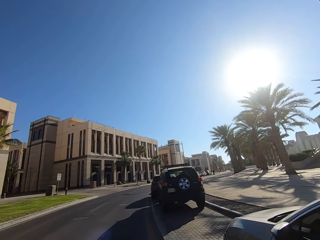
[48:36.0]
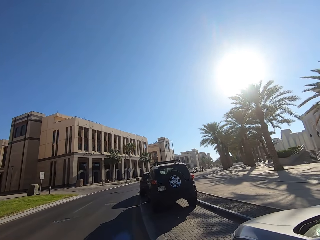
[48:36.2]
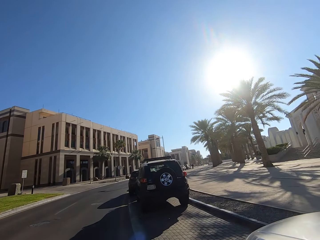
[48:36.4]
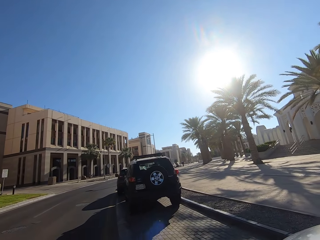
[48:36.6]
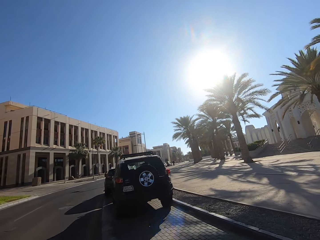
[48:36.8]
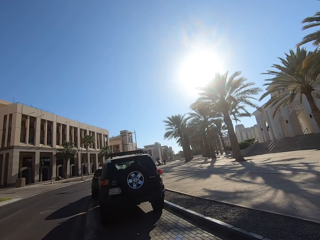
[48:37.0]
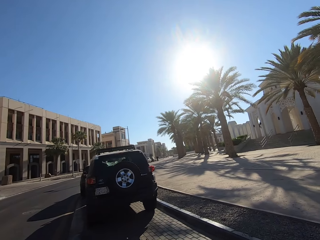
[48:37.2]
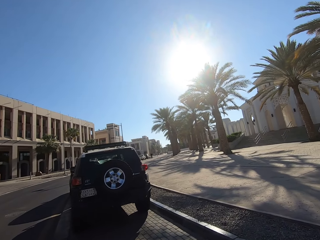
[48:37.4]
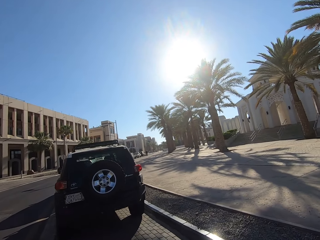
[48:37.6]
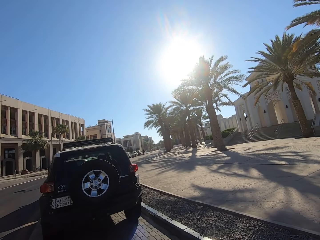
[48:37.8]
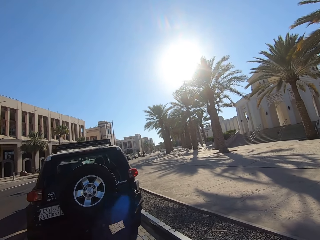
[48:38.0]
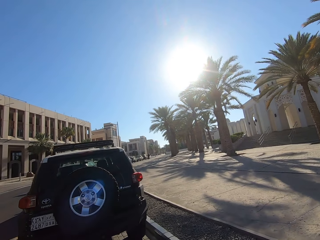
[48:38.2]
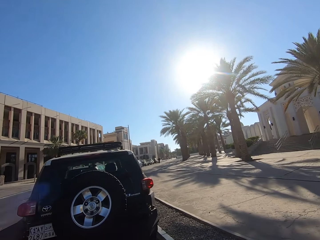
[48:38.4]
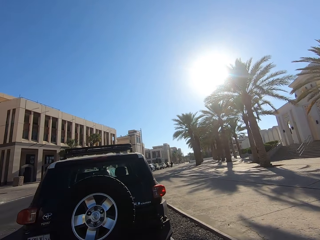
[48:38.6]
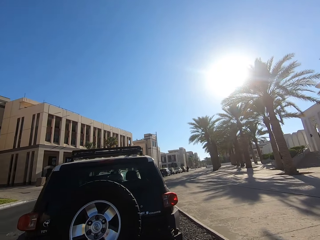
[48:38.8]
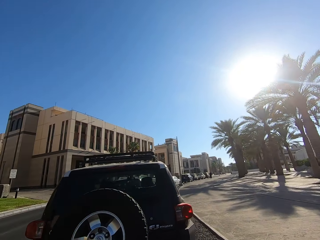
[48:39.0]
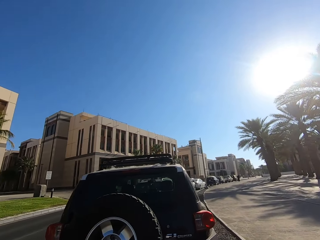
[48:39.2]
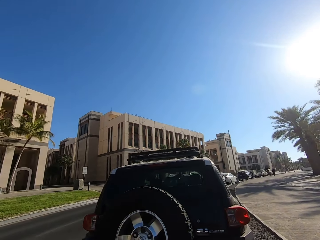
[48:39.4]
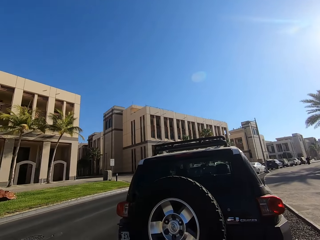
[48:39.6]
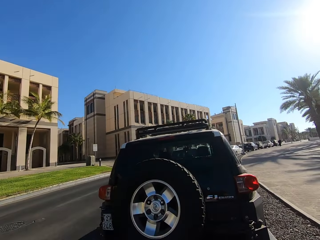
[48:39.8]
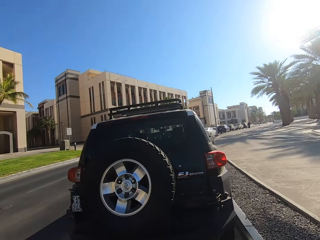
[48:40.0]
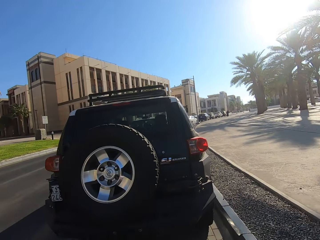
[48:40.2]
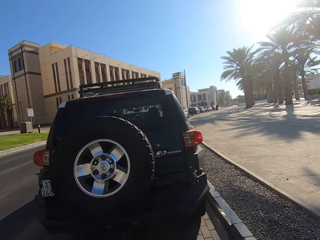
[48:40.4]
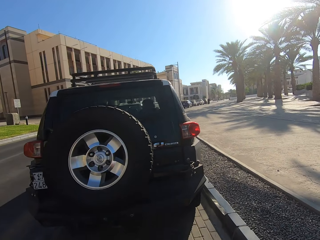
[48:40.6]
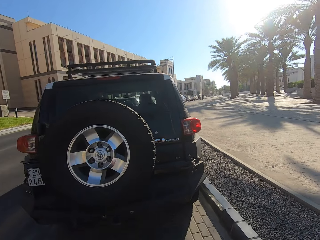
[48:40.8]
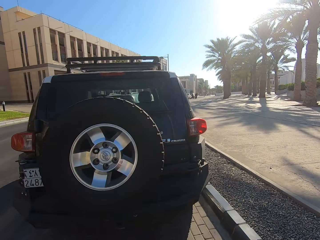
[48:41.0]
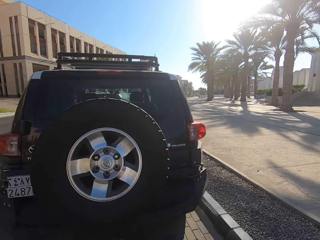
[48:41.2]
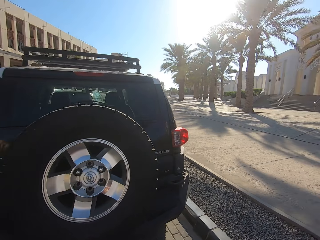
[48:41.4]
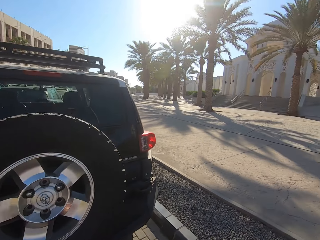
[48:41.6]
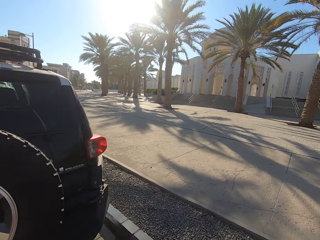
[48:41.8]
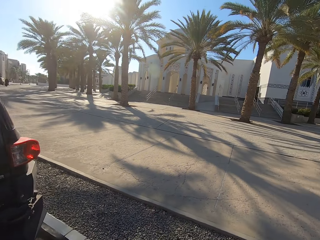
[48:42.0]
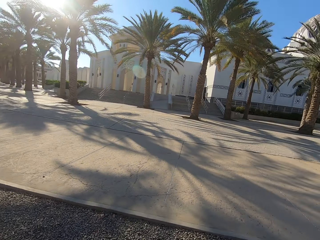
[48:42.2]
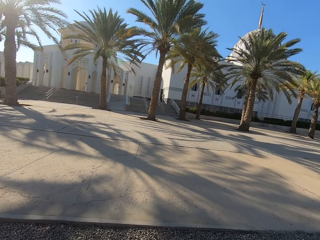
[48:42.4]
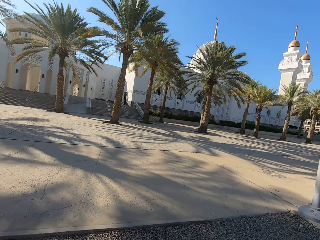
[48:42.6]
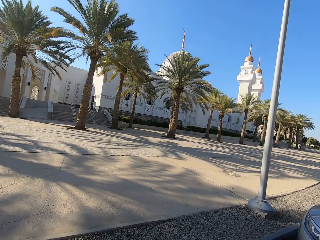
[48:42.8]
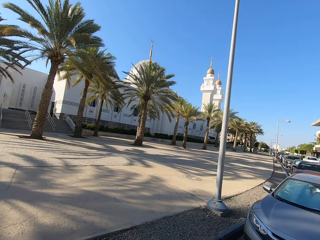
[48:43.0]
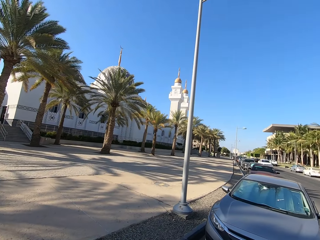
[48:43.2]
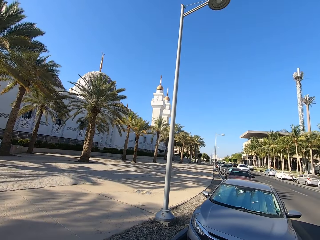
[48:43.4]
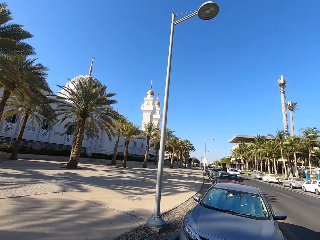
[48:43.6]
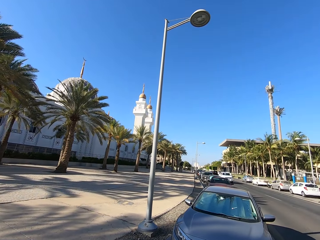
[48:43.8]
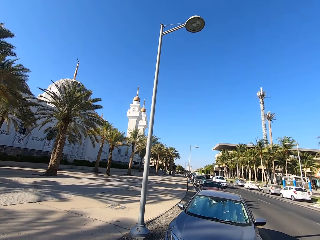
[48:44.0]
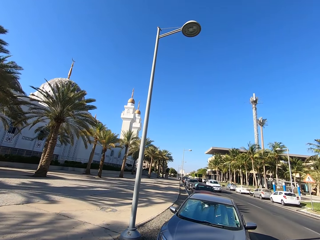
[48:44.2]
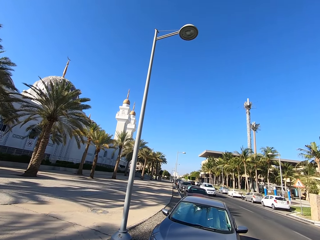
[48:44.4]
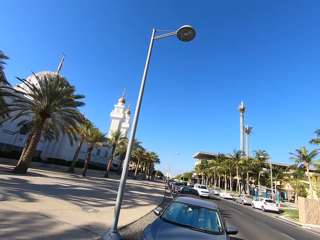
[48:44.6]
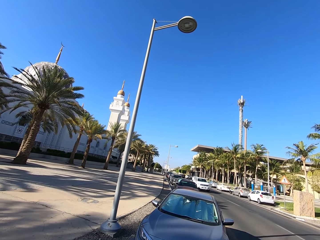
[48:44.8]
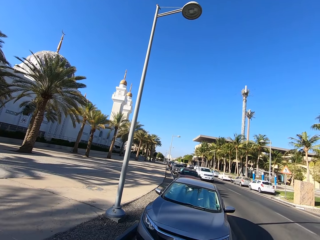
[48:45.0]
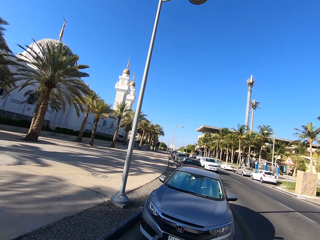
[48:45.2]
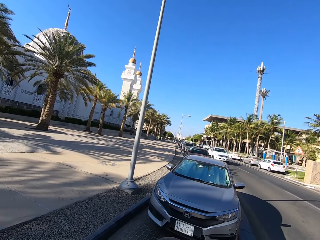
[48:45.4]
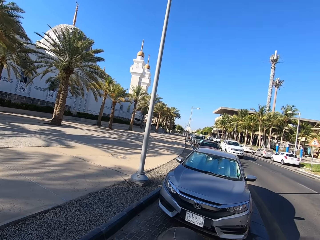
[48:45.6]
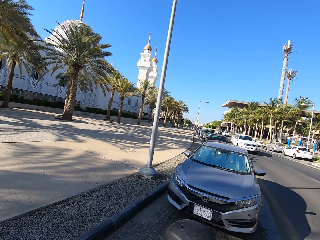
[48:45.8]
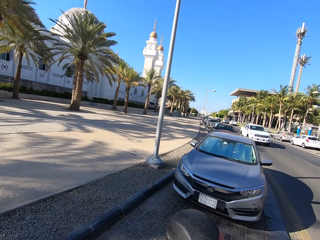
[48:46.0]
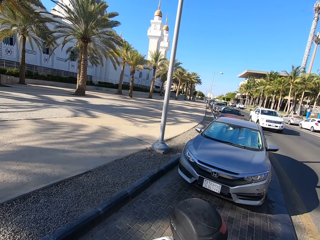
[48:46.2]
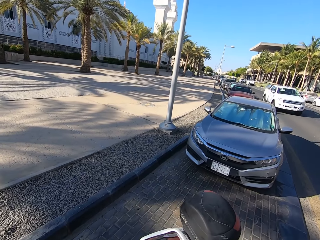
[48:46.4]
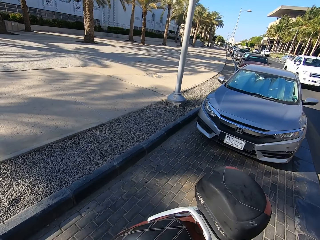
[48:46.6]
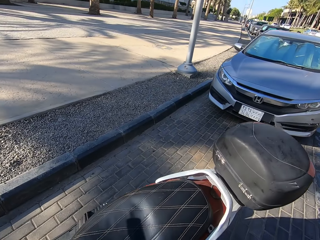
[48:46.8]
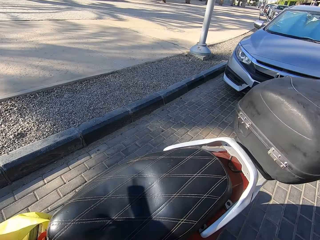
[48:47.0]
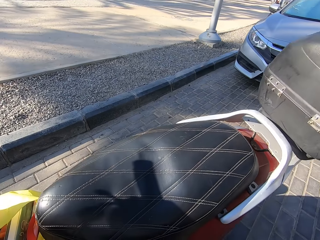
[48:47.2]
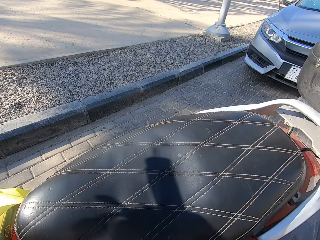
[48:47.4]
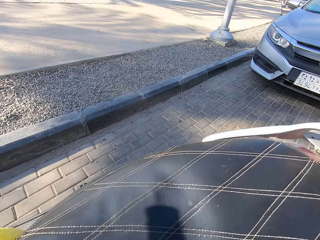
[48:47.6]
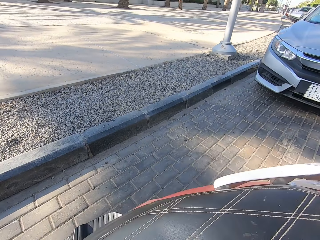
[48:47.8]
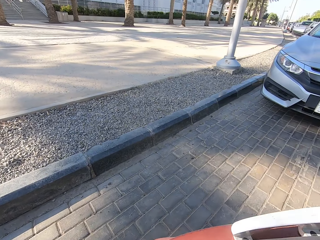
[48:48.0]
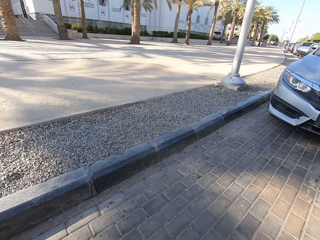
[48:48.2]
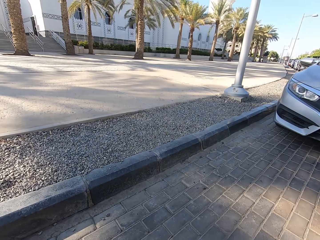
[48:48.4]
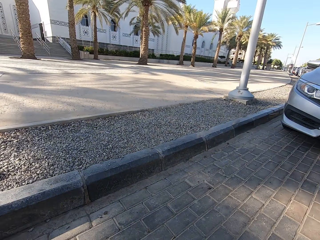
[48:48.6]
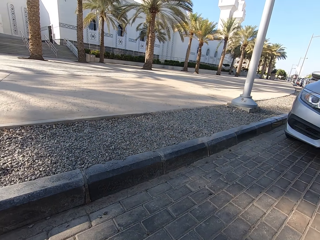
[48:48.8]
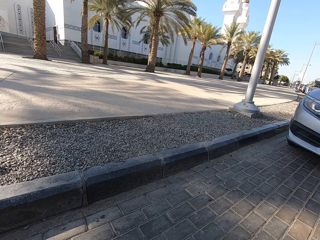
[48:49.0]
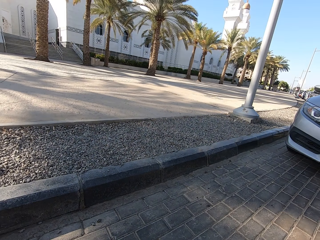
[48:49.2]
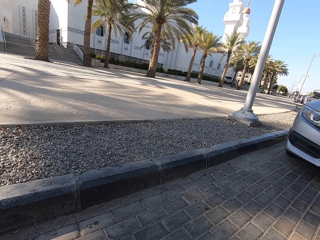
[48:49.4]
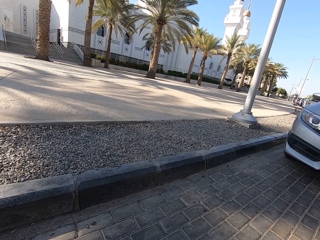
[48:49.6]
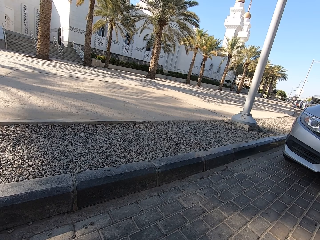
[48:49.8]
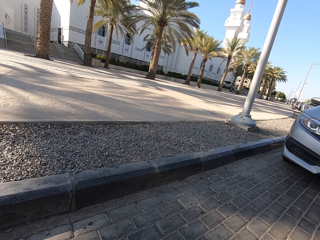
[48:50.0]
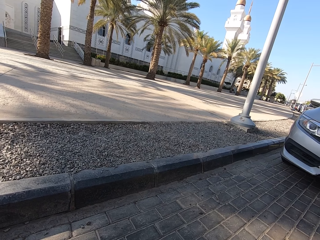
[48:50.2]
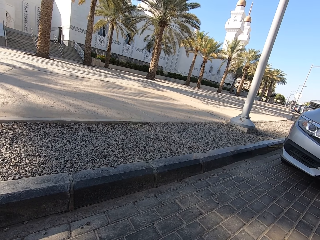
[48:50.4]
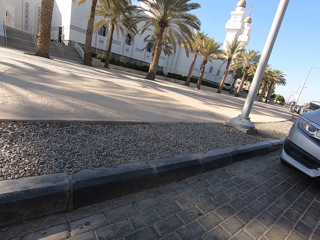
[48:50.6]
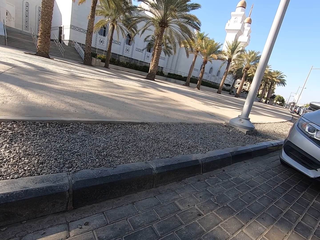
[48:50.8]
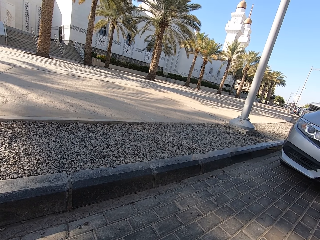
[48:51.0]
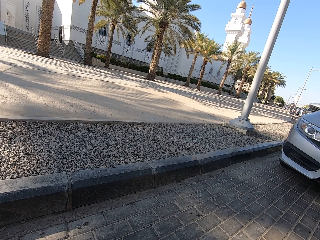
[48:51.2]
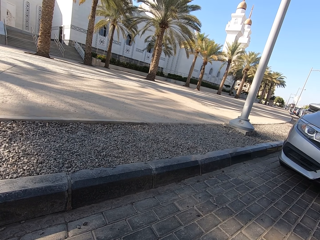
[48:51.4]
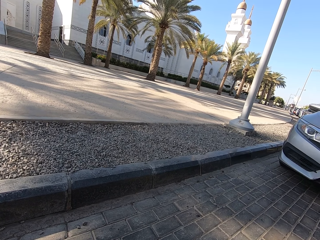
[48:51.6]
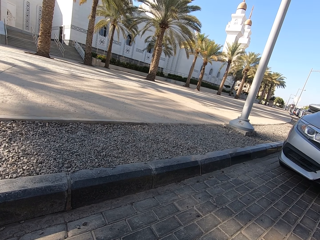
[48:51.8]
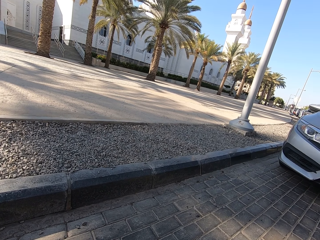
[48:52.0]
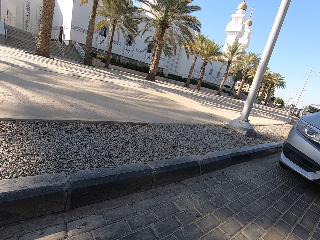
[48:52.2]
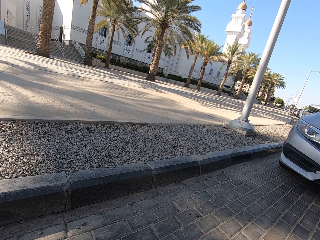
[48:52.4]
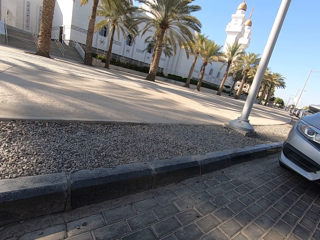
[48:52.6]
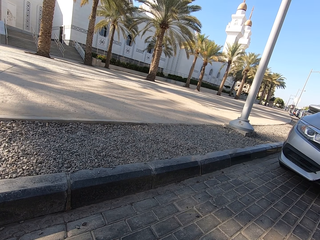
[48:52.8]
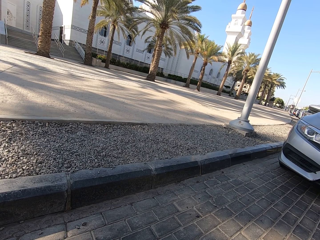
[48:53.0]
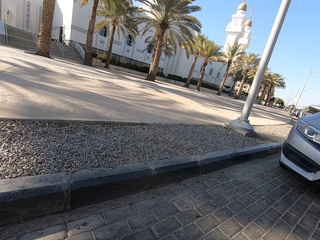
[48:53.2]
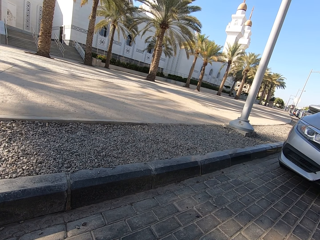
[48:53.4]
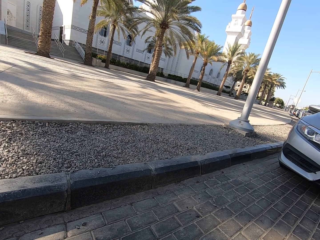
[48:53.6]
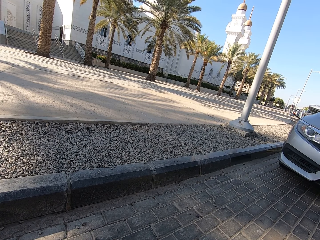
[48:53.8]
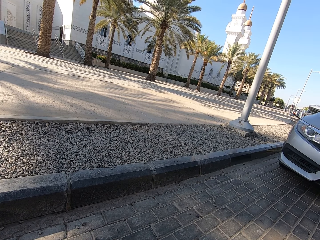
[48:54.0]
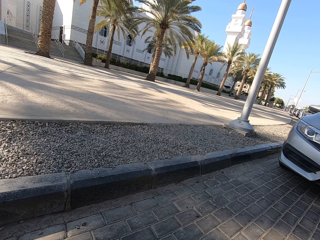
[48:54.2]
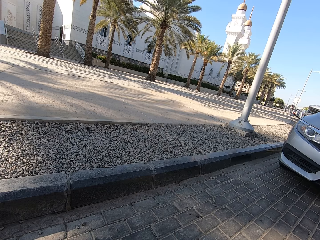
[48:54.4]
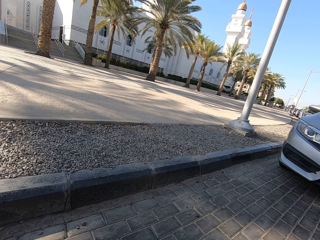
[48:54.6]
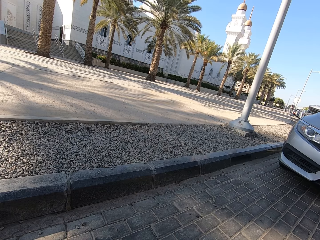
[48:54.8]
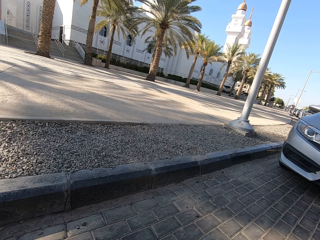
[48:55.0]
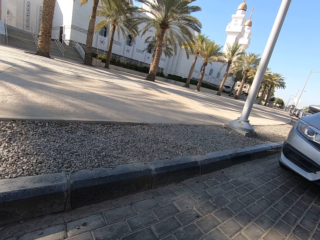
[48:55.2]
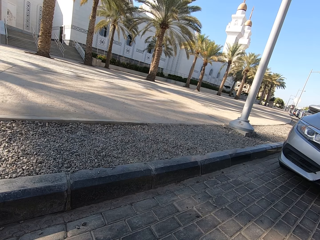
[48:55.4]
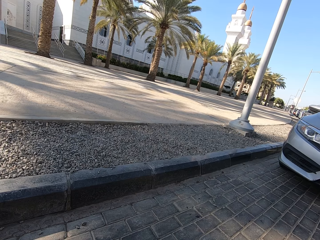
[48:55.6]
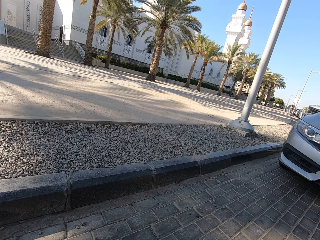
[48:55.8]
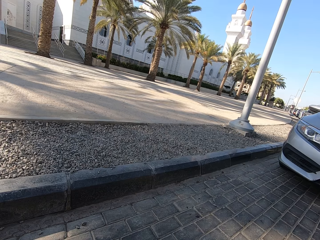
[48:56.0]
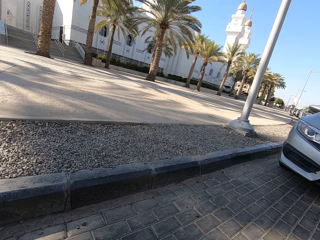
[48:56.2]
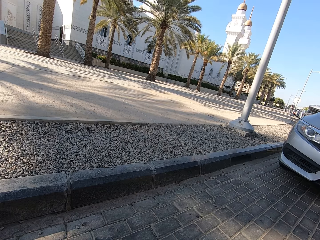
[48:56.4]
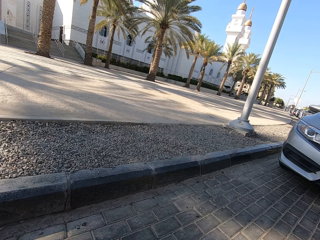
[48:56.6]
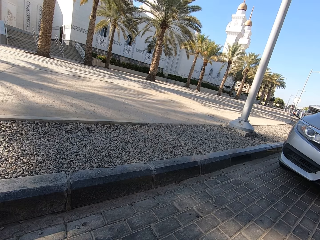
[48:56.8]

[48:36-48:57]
The camera wearer parks the motorcycle. They look around.
